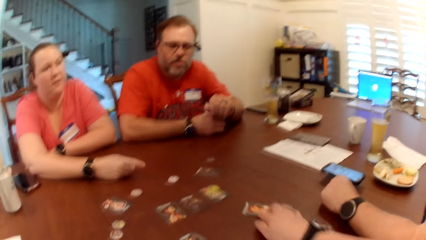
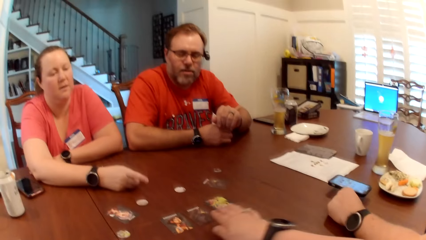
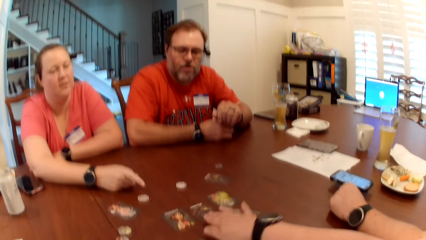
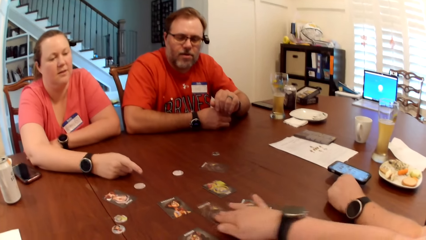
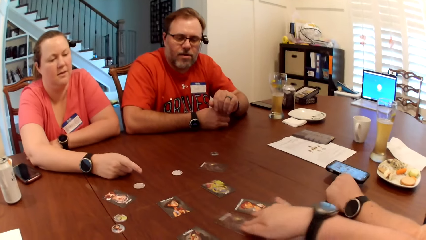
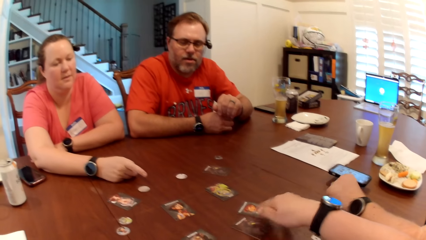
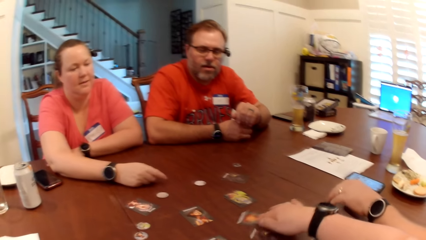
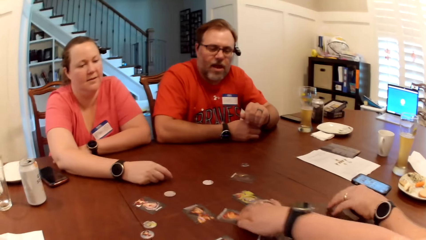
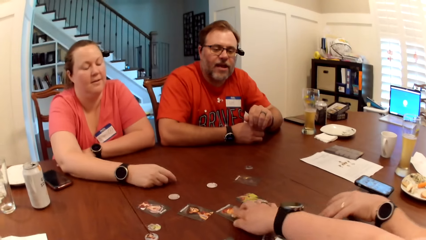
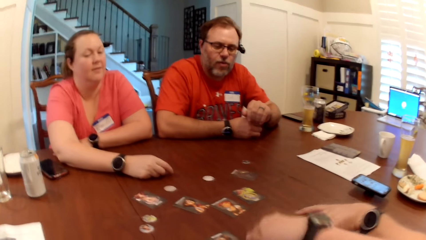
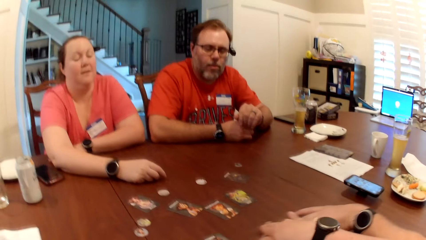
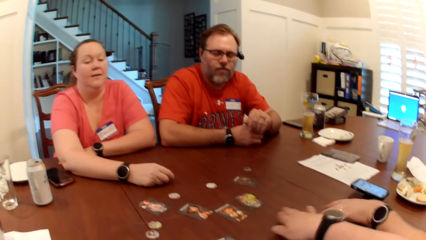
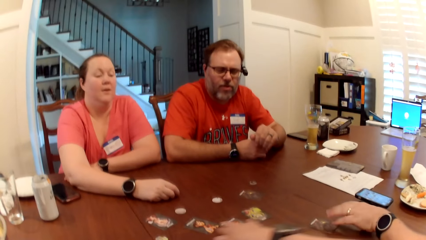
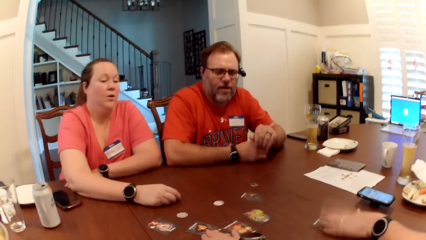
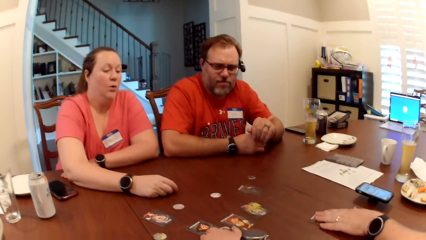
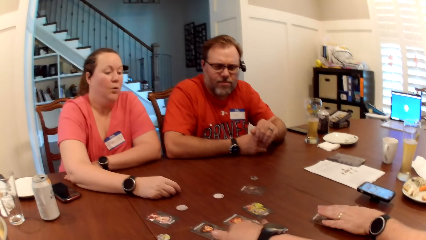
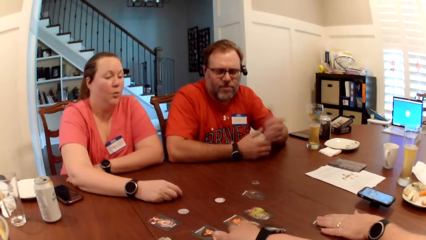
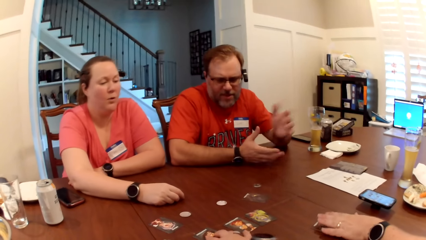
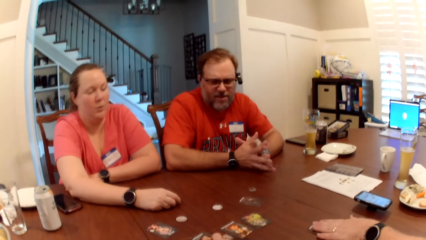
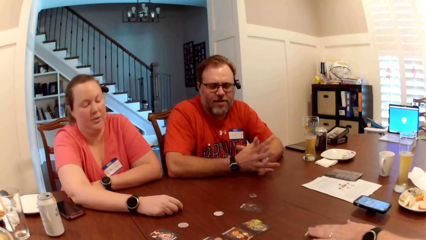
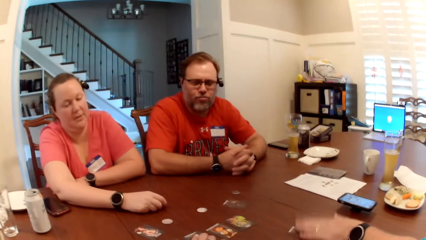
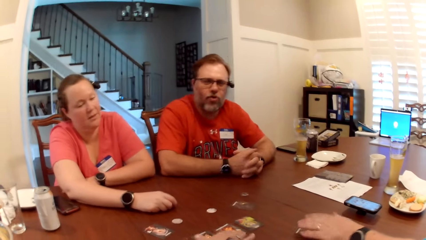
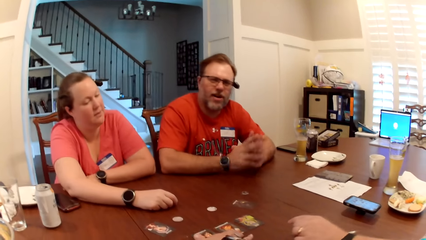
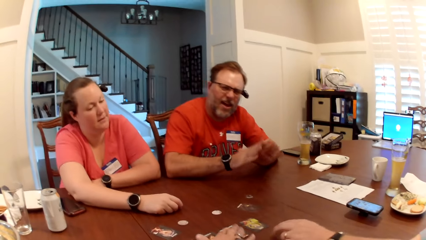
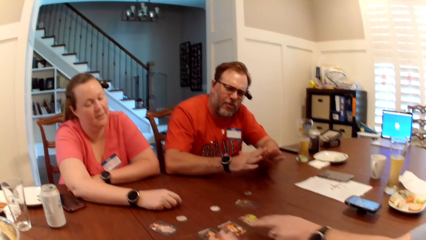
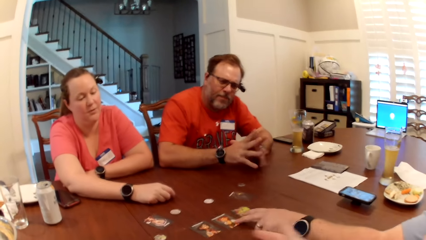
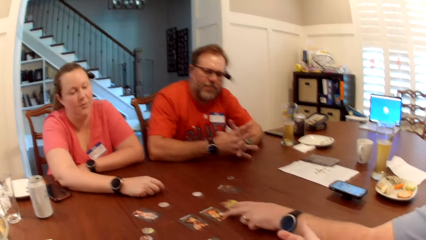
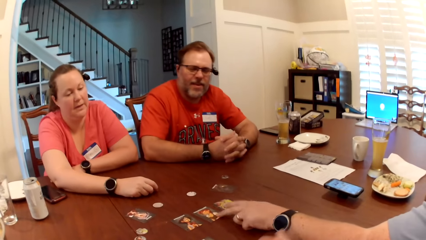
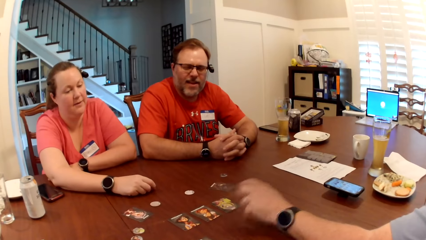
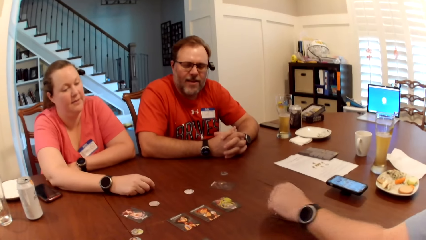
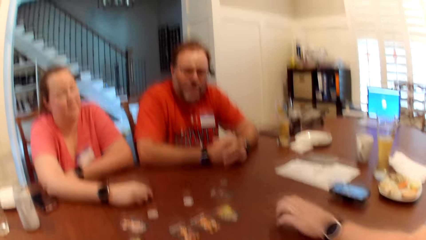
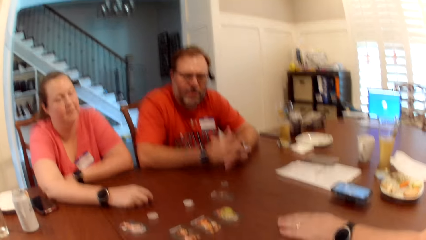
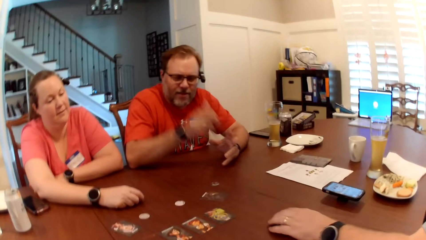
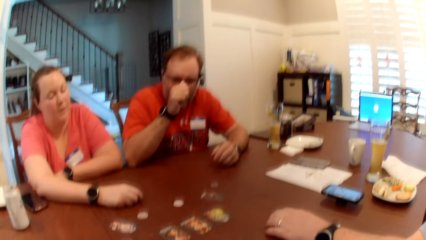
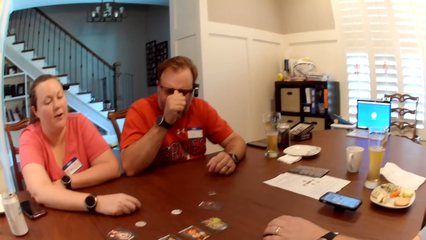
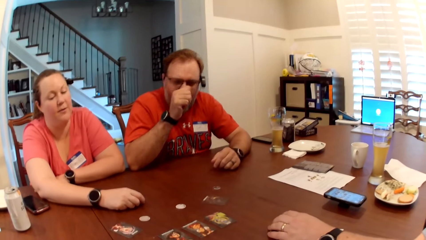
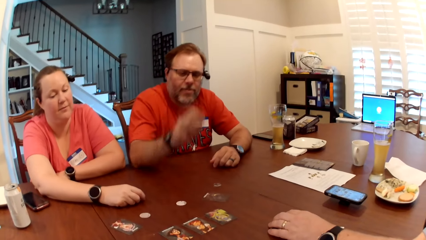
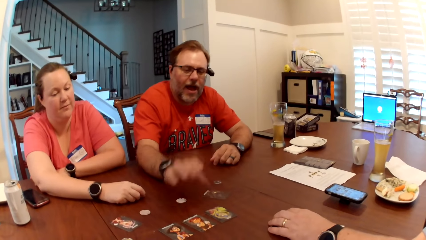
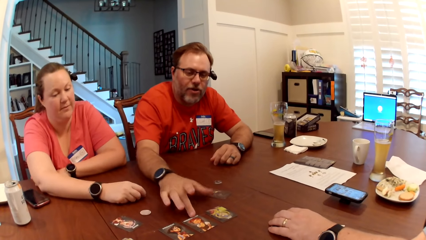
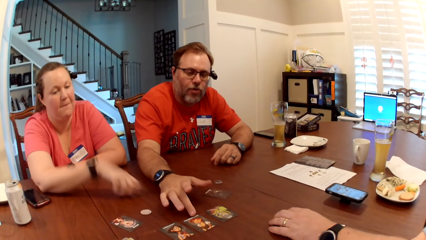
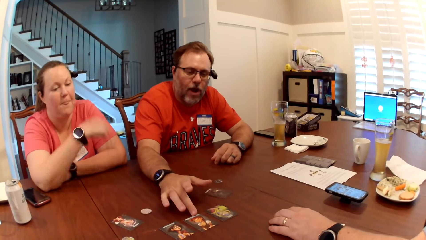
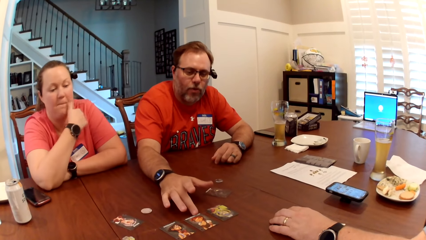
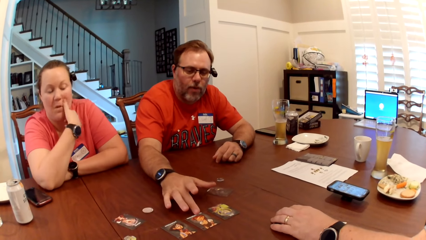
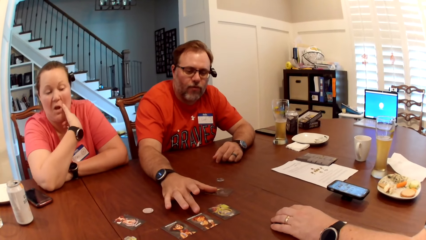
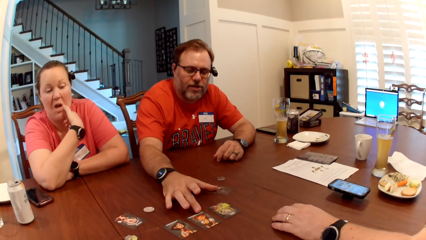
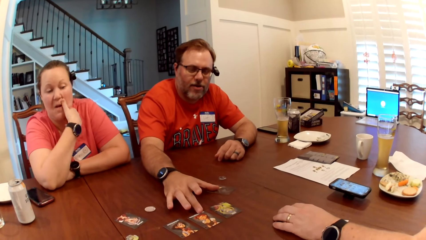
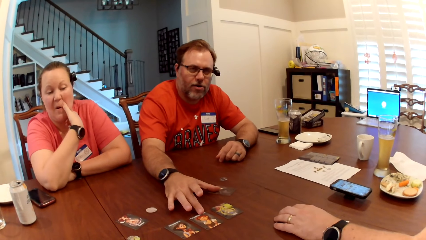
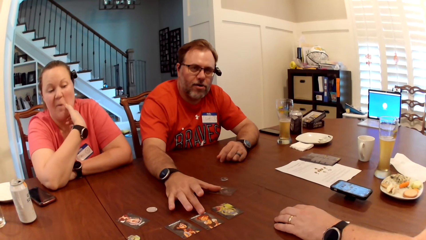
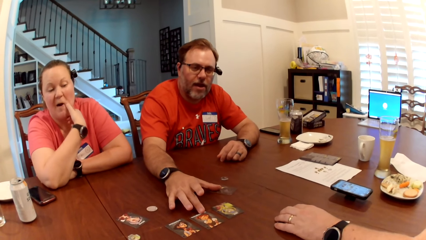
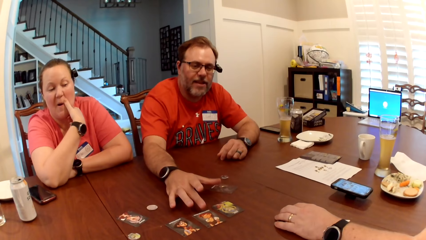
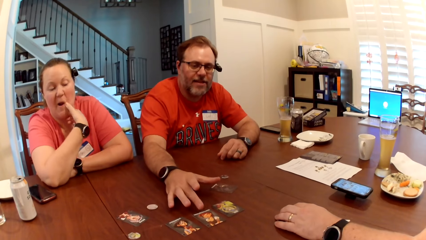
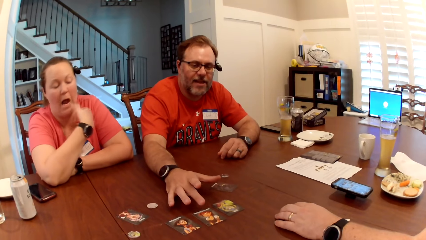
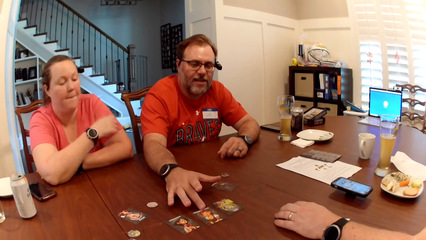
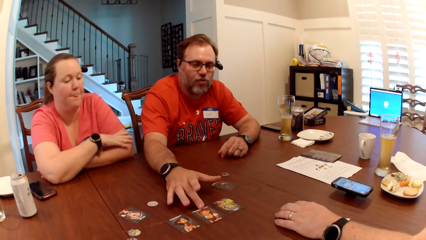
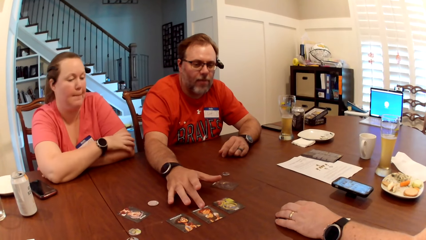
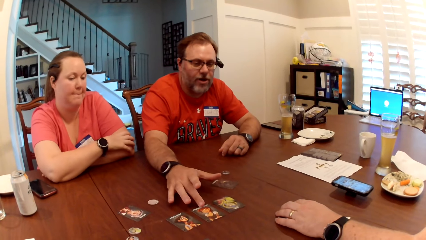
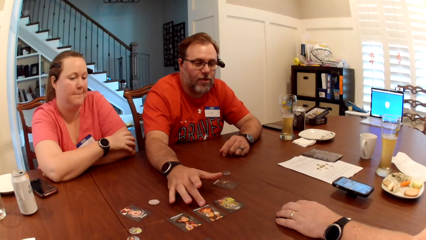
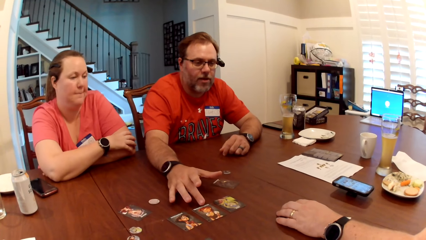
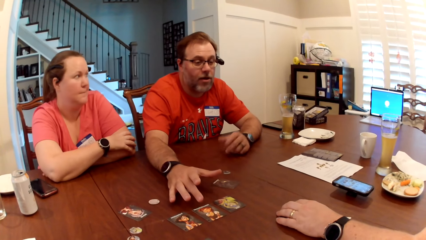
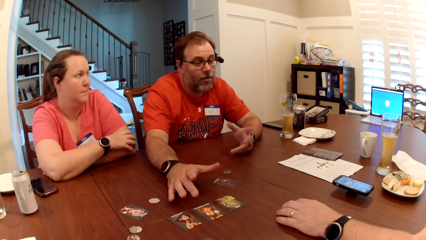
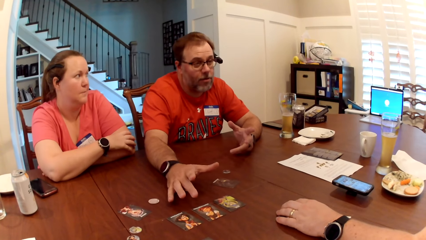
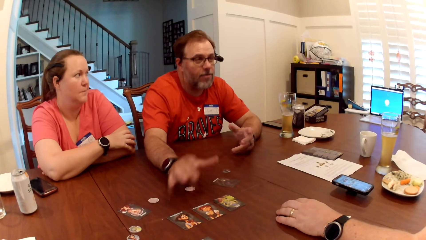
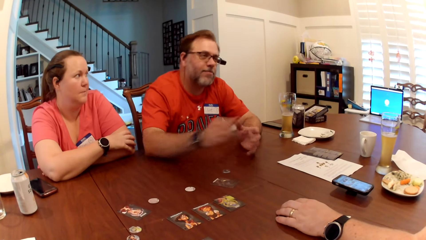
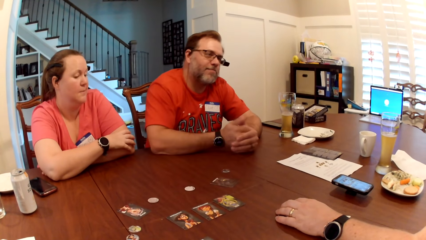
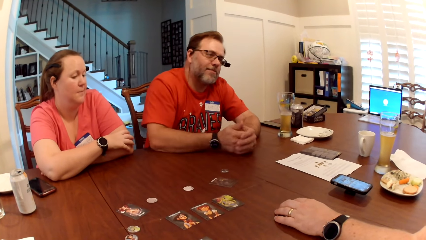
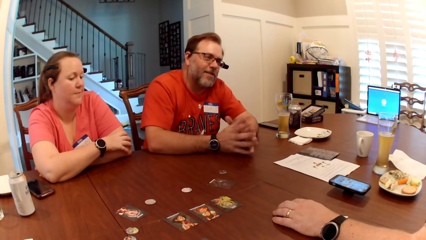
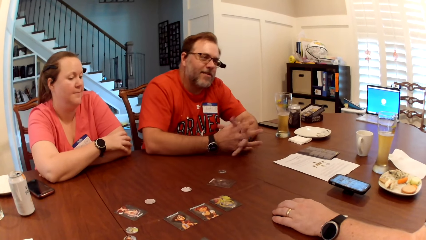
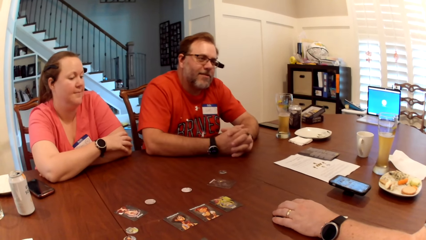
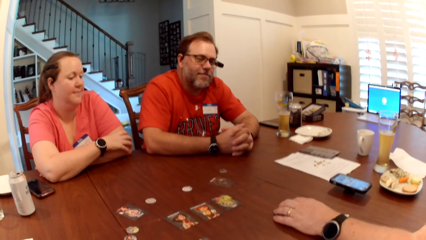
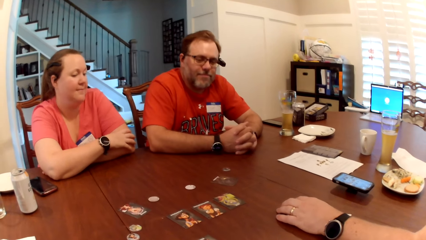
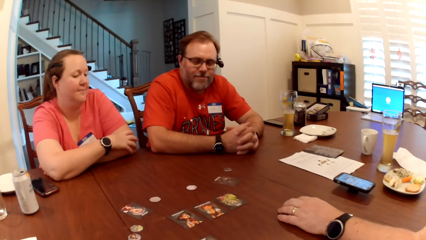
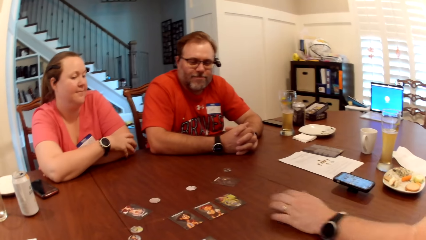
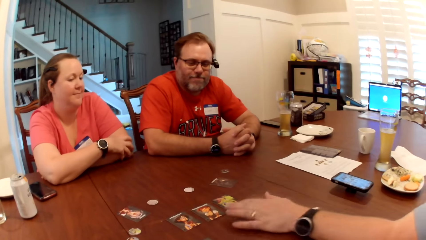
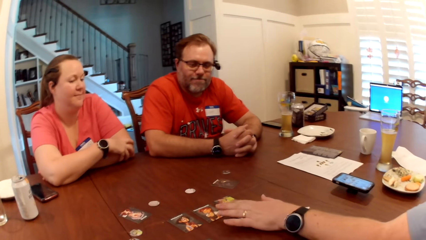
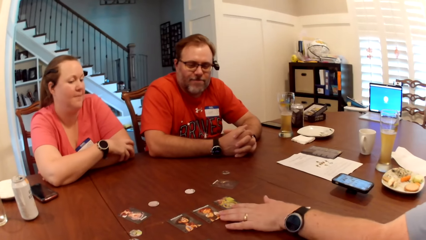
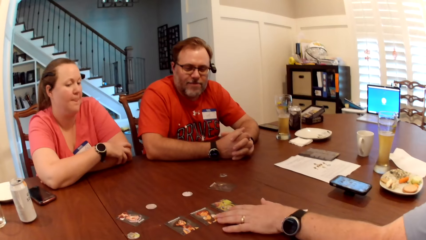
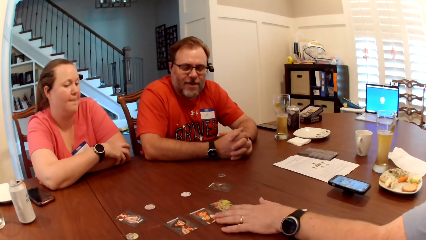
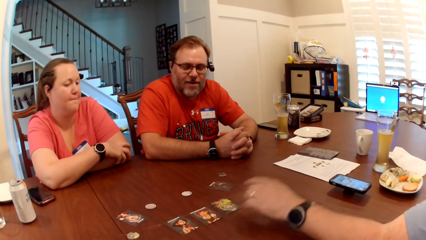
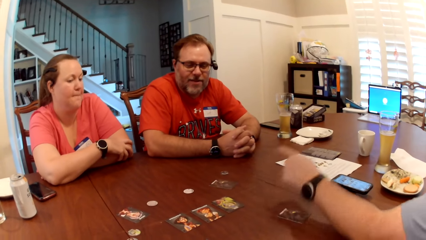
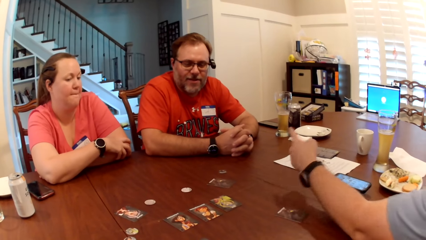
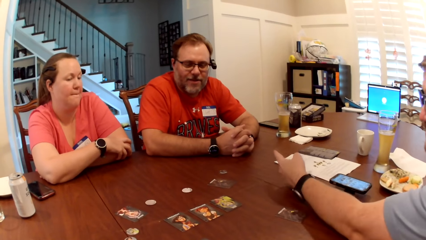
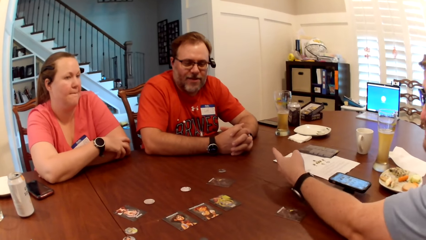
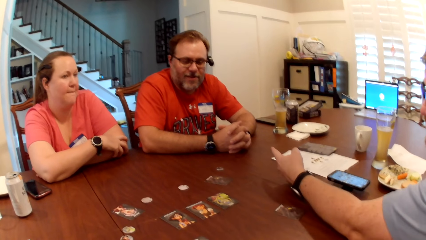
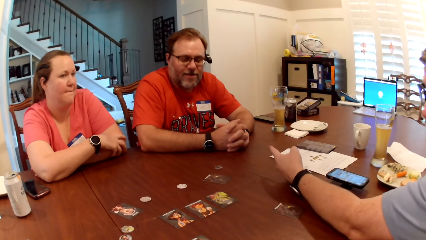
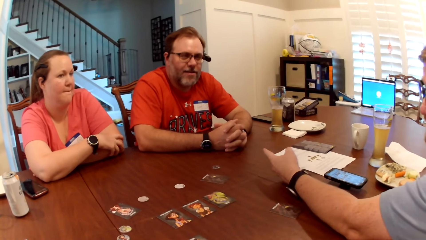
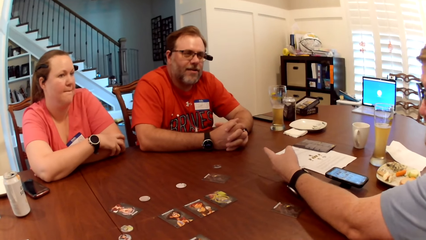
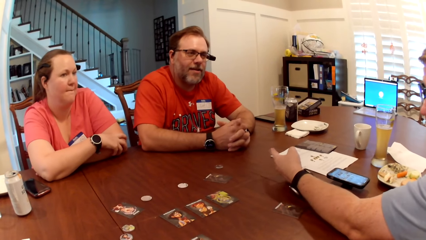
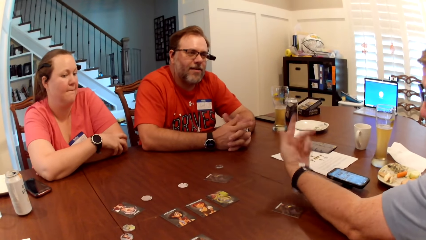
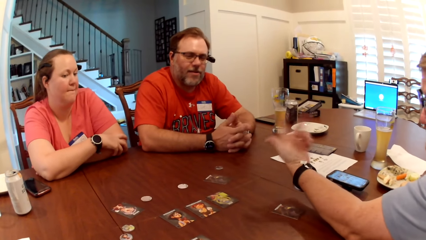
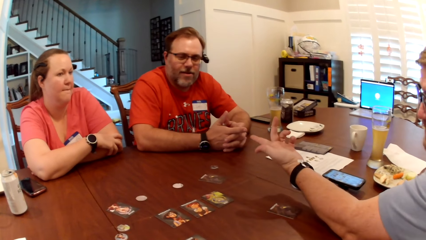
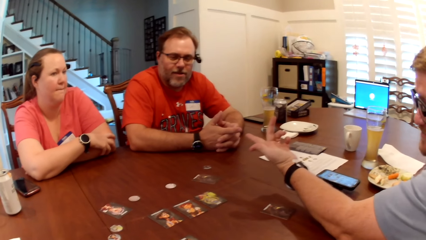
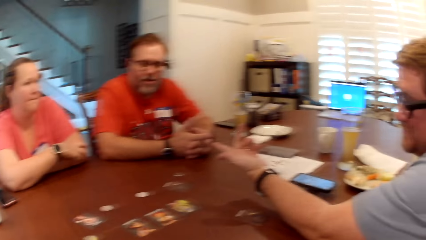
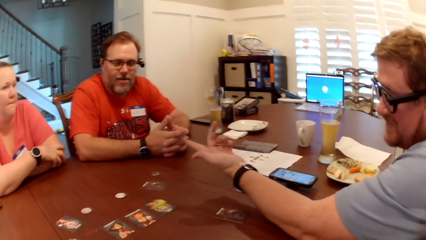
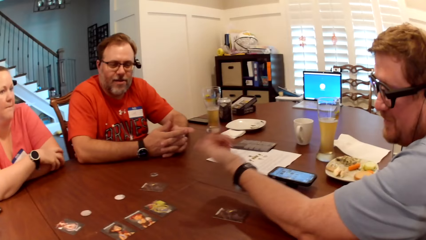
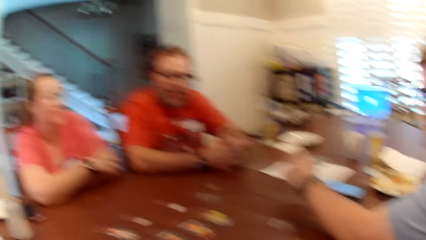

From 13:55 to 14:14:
The camera wearer shifts the cards on the table with her right hand. A man shifts the cards on the table with his right hand and touches the cards on the table with his right hand. Another man touches a pair of glasses on his face with his right hand and touches the cards on the table with his right hand. The other man converses with the camera wearer, the first man, and a woman. The first man touches the cards on the table with his right hand.
